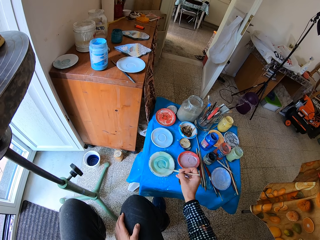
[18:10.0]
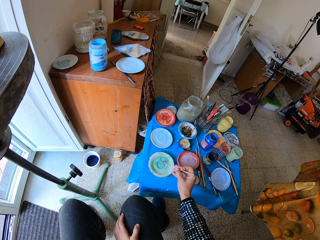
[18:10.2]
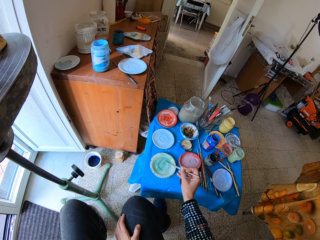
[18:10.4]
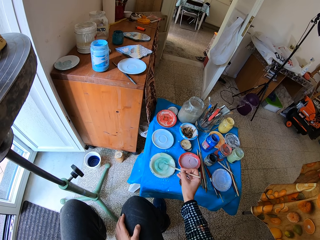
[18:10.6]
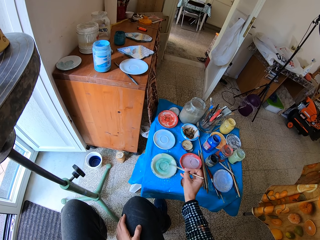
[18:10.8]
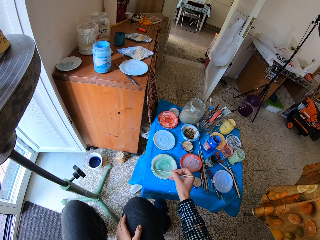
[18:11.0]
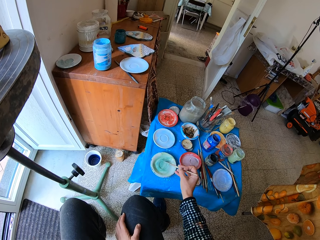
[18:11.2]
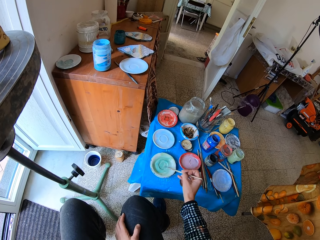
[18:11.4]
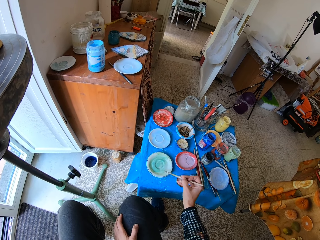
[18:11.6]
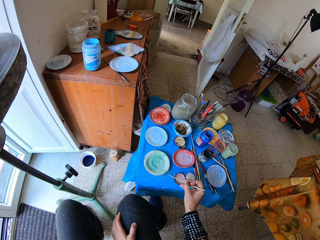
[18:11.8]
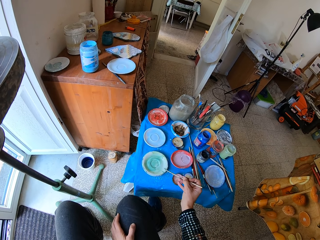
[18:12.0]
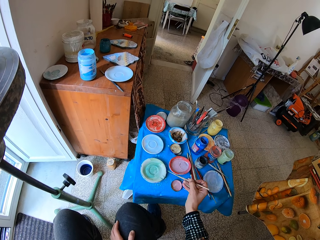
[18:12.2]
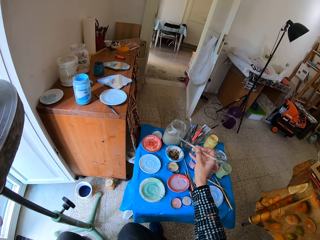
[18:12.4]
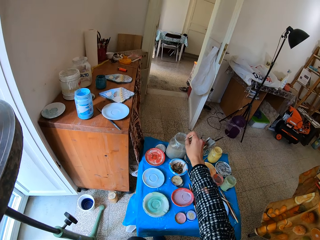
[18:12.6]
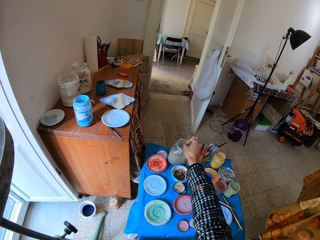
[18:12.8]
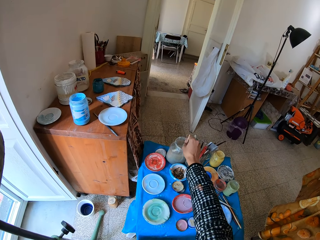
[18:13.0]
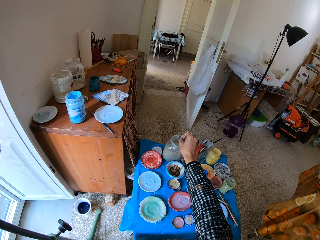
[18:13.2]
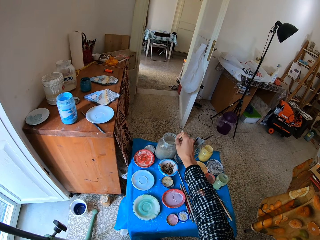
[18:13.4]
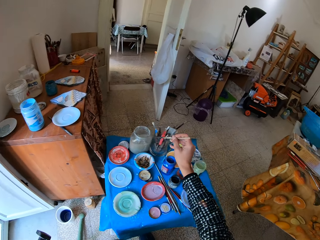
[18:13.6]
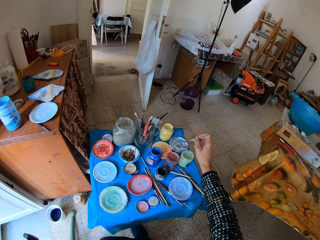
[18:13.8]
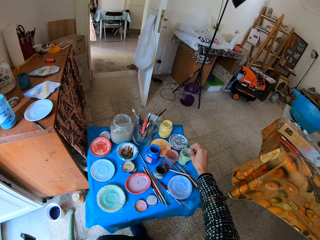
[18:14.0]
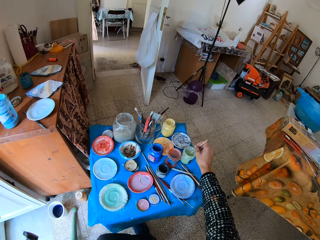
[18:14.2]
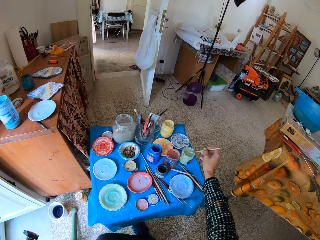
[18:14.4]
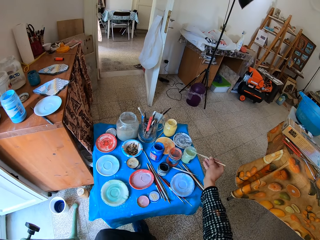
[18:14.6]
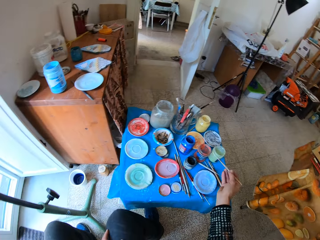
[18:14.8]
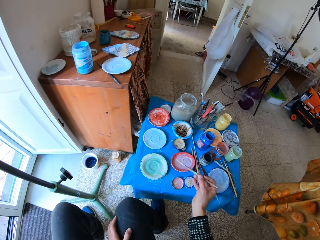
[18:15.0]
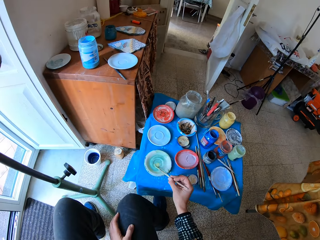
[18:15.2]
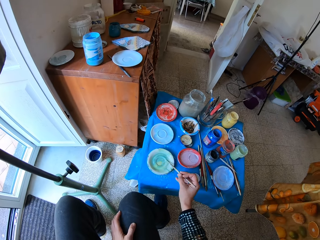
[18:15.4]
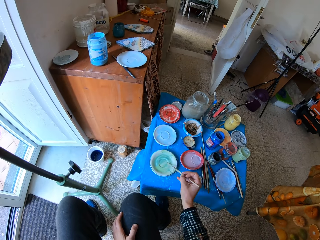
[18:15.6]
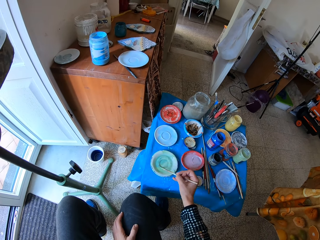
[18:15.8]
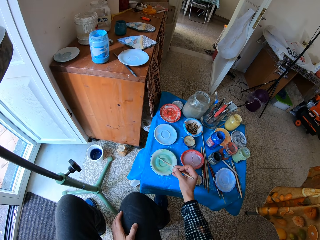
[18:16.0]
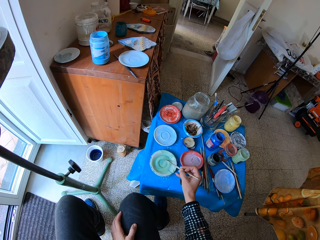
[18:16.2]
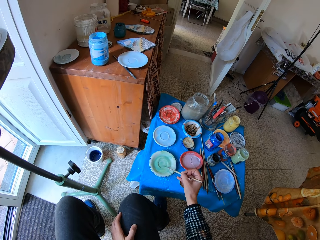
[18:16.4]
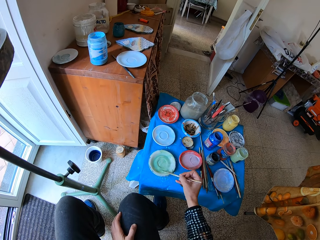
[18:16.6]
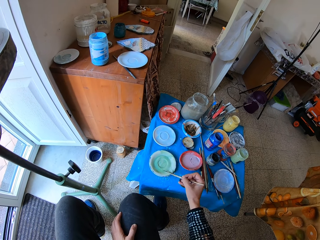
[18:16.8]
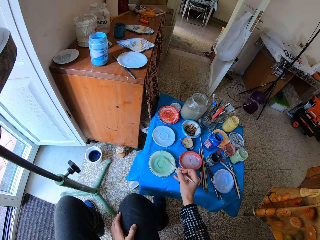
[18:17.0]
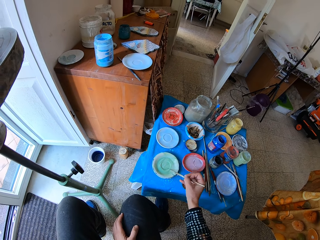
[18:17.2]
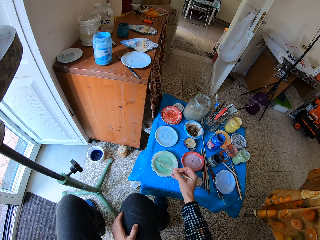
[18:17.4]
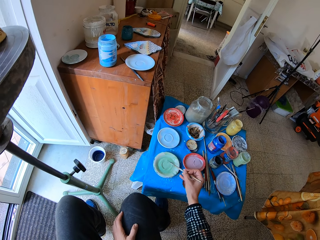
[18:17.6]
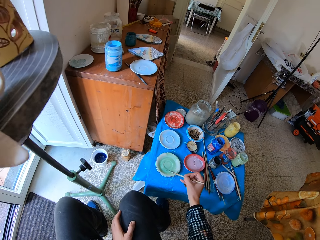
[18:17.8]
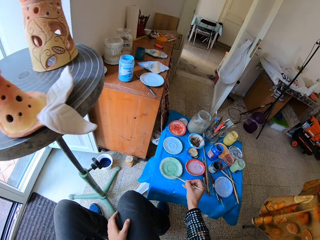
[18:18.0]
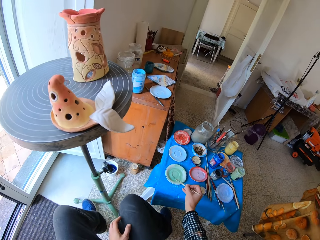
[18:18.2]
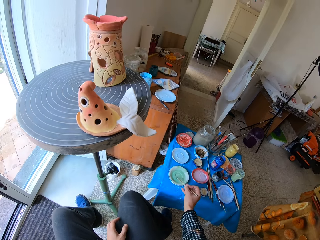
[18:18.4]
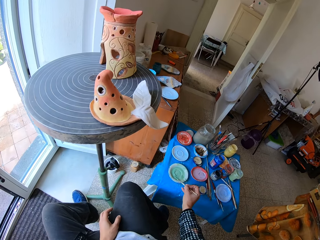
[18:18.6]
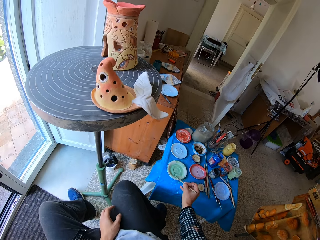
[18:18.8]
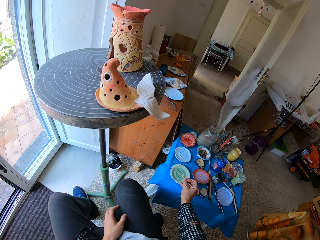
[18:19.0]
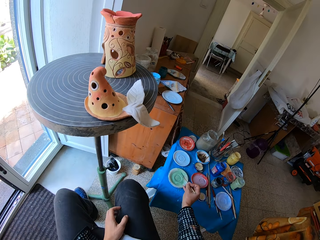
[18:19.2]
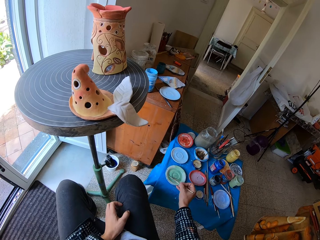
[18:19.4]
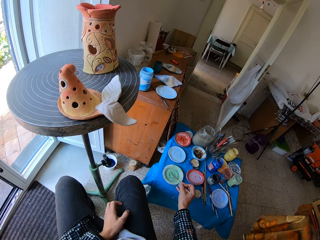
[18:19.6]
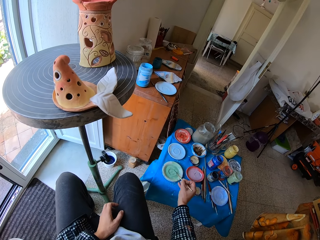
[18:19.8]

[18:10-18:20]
The camera wearer rinses the brush in a jar of water on the table with their right hand. They dip the brush in the ivory paint on the table with their right hand. They mix the paint on the paint brush in their right hand on the flat plastic on the stool.

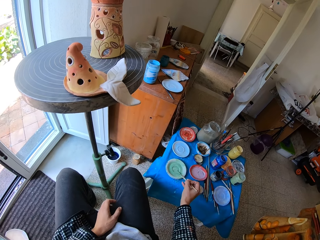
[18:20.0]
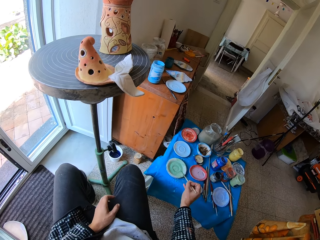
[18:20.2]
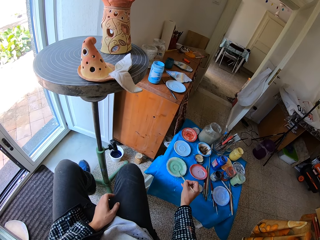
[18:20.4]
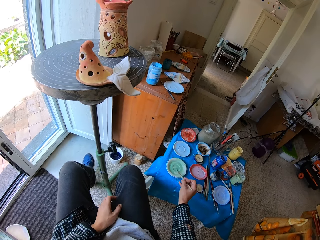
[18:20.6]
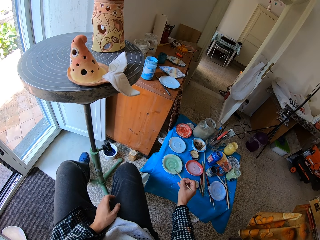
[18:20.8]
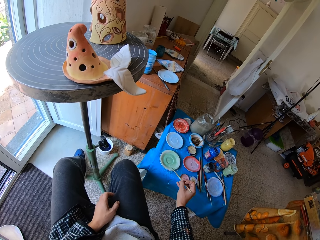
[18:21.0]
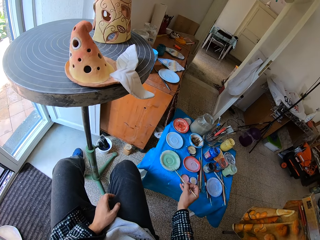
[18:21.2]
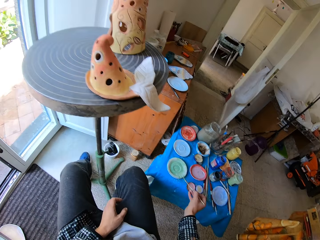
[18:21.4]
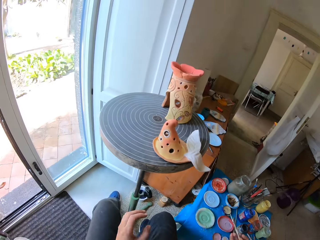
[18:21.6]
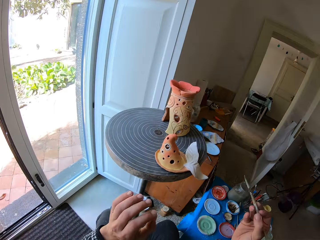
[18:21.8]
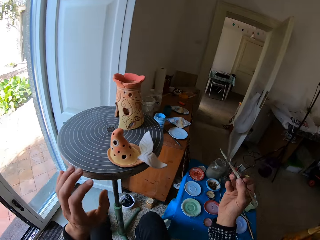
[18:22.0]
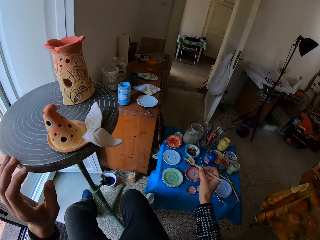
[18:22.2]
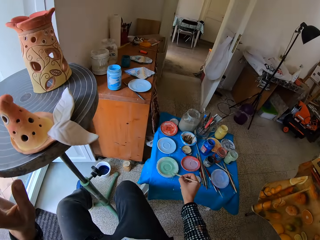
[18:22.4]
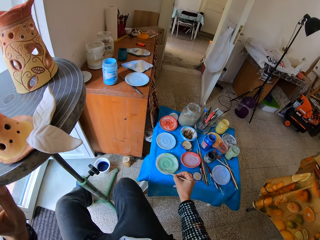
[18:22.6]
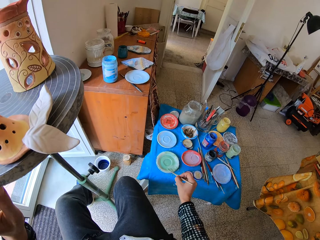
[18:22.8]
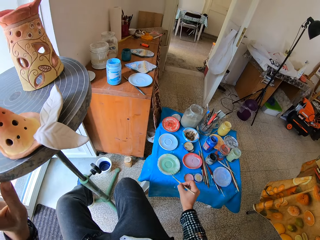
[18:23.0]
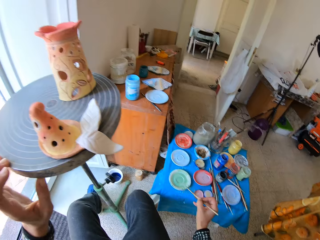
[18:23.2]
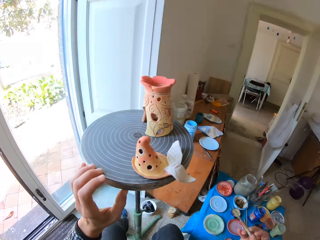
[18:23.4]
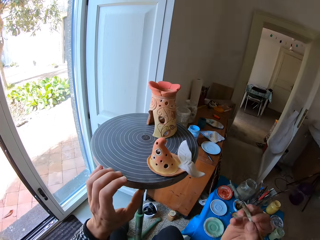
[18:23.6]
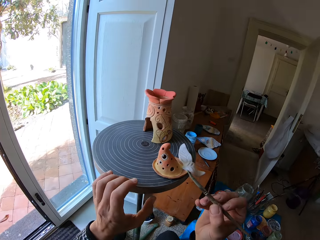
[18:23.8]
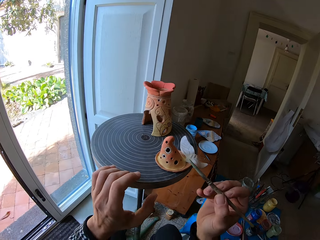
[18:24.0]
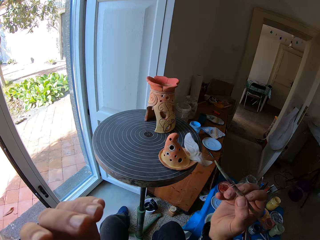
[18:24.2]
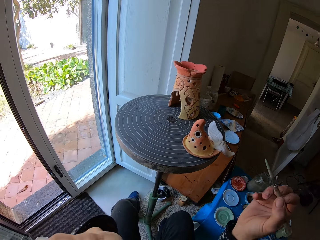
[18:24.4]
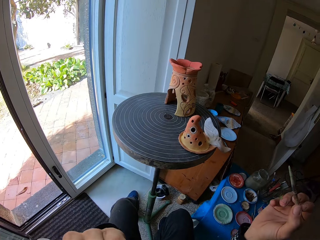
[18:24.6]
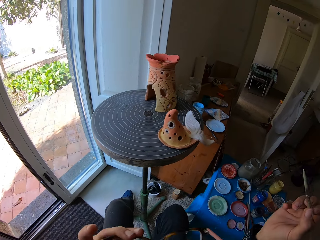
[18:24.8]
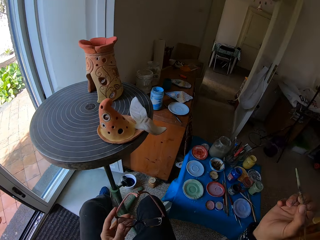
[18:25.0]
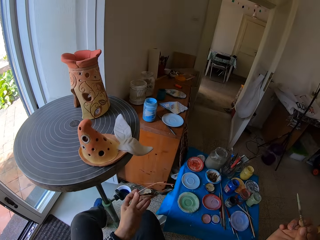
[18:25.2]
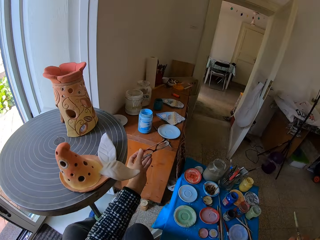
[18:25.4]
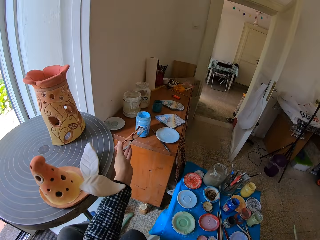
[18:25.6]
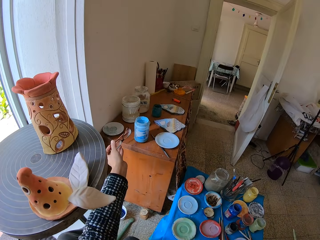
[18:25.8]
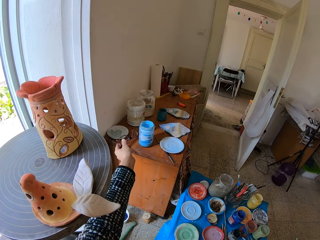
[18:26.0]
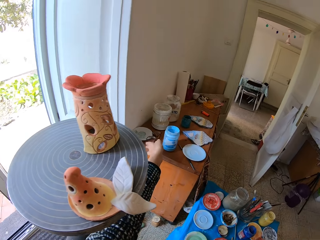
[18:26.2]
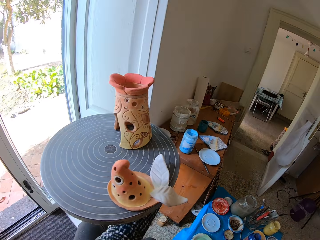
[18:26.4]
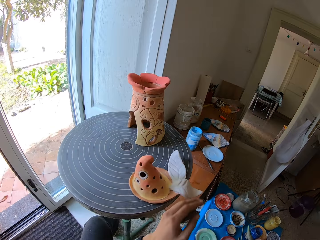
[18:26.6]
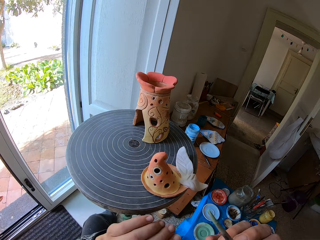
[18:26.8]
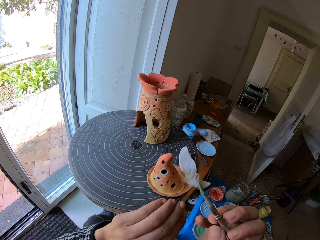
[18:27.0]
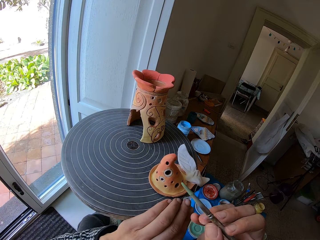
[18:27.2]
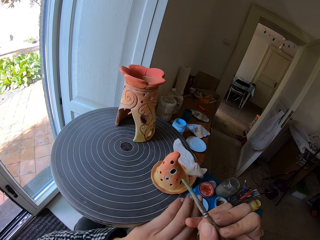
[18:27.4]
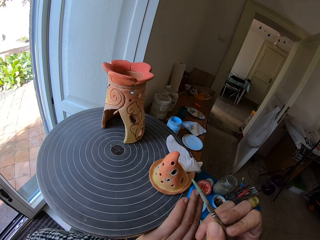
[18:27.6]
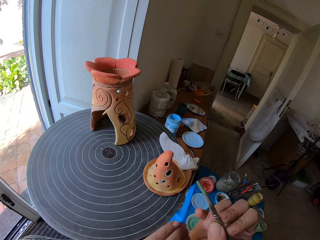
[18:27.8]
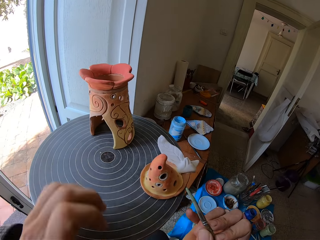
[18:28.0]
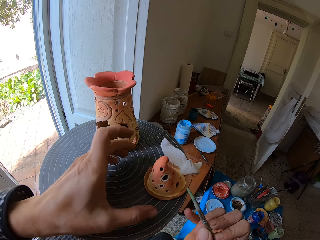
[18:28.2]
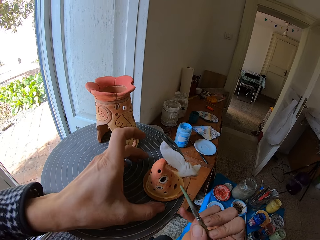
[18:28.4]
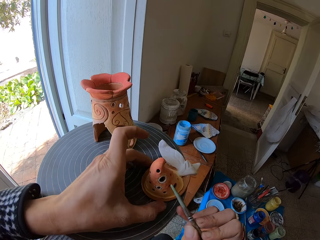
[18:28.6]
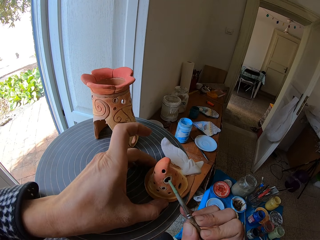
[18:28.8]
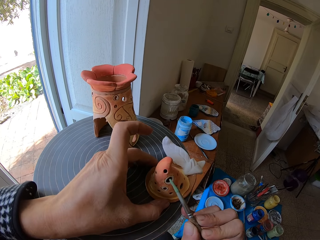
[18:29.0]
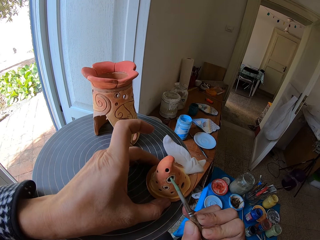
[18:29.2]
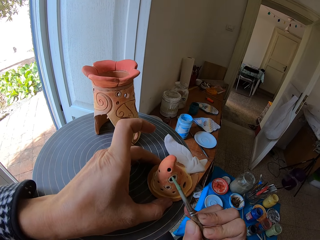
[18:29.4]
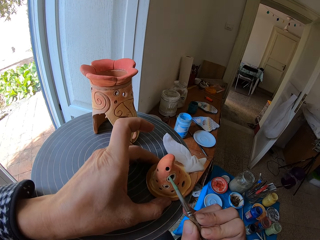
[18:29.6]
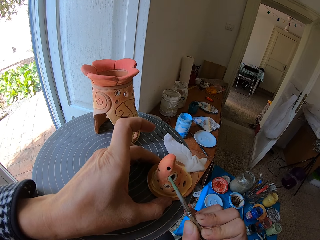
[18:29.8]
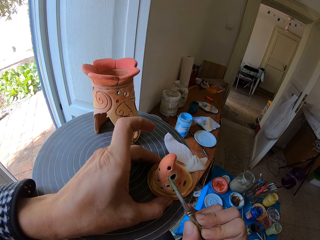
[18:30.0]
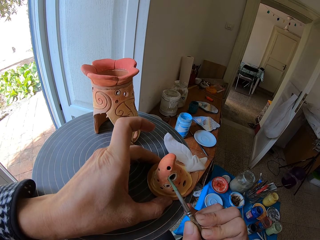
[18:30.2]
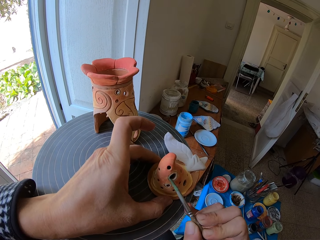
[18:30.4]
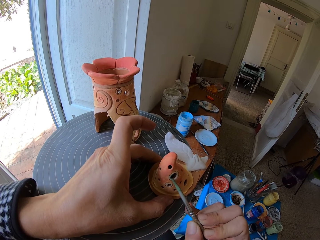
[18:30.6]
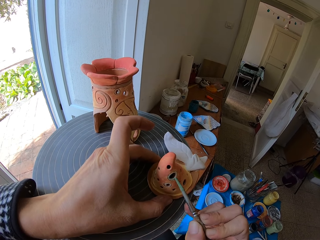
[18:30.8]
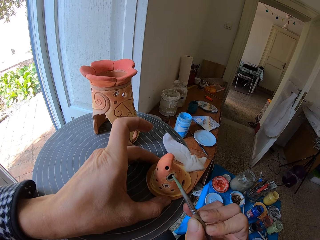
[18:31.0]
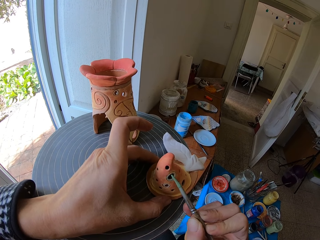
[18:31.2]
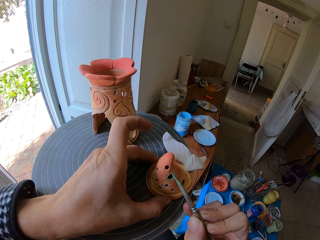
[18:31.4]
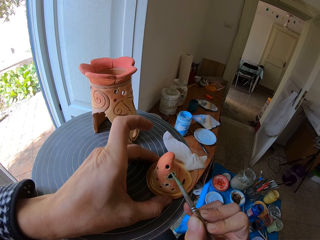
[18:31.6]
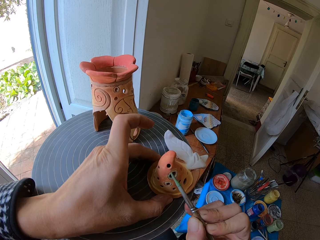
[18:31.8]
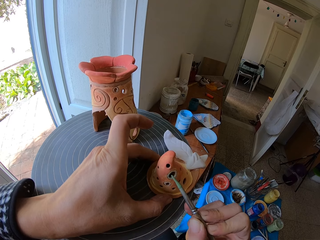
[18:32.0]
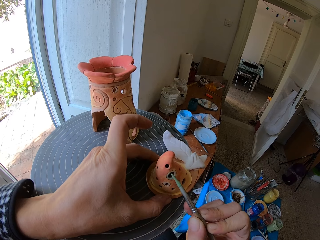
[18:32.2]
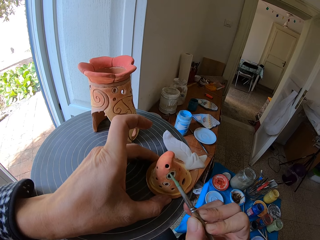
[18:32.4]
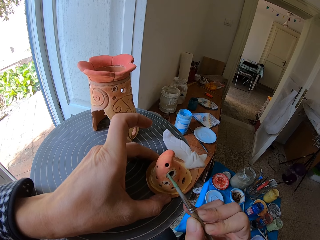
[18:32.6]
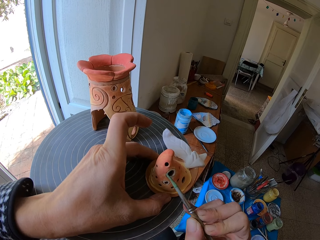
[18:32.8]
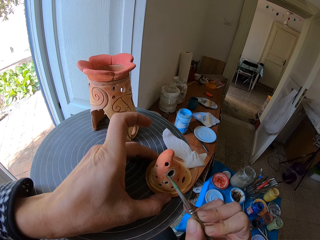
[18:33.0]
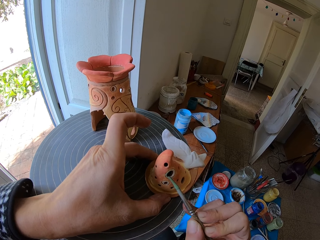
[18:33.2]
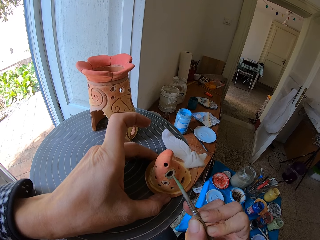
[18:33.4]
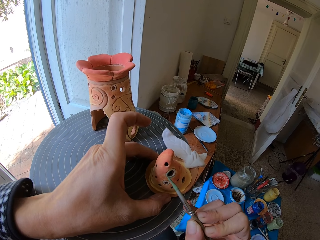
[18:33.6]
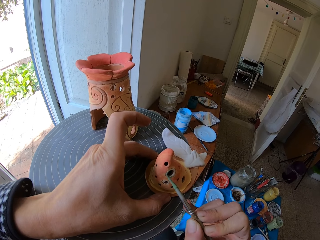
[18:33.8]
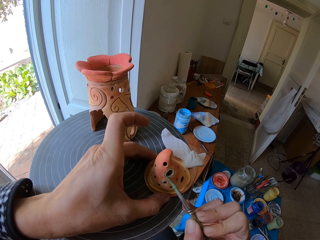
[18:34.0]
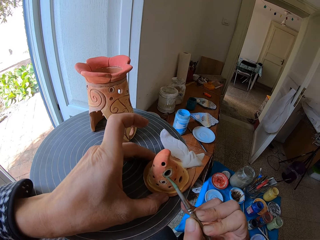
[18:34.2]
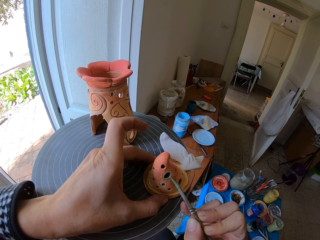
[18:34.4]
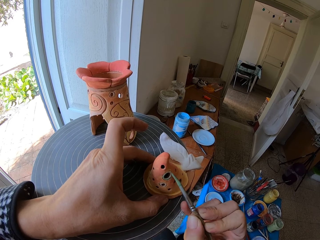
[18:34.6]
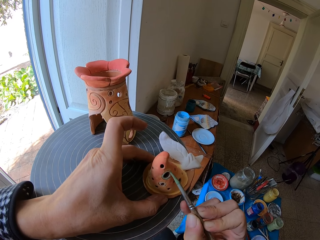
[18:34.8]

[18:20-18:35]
The camera wearer places her left hand on the pottery wheel. She wipes the paint brush in her right hand on the flat plastic of mixed color. She moves the painting table. She paints the ceramic ware on the pottery wheel with the paint brush in her right hand. She removes her glasses with her left hand. She moves her hand from the painting table. She puts the glasses in her left hand on the cabinet. She puts her left hand on the ceramic ware on the pottery wheel. She paints the ceramic ware on the pottery wheel with the paint brush in her right hand.
